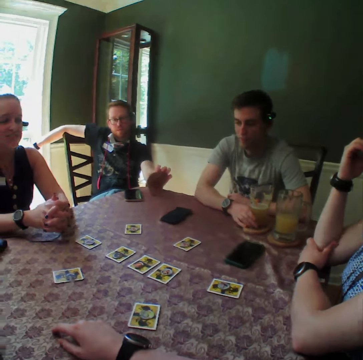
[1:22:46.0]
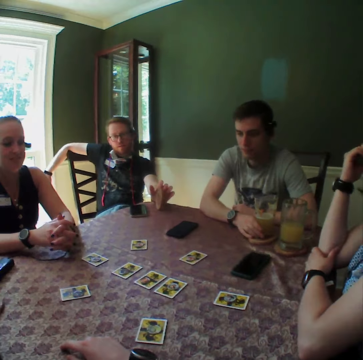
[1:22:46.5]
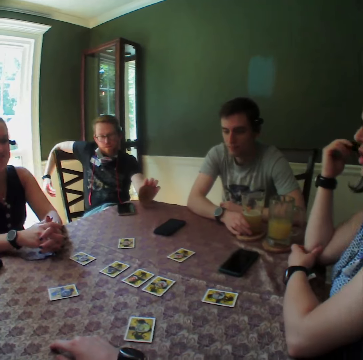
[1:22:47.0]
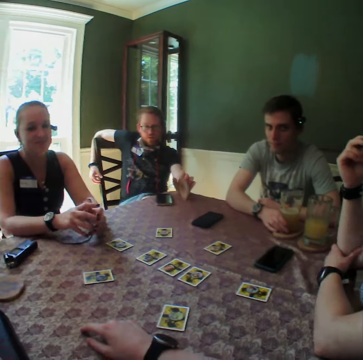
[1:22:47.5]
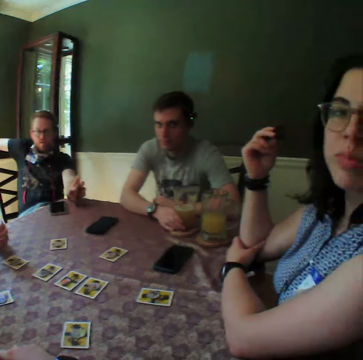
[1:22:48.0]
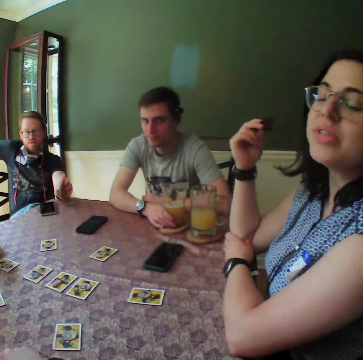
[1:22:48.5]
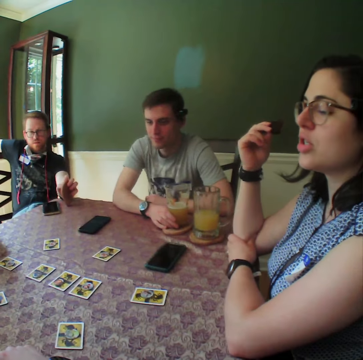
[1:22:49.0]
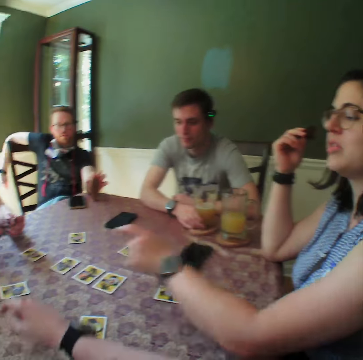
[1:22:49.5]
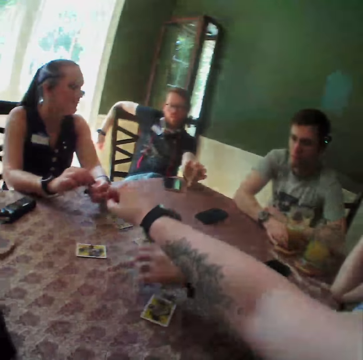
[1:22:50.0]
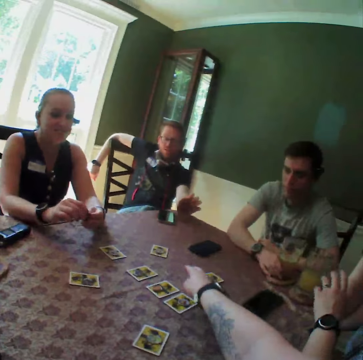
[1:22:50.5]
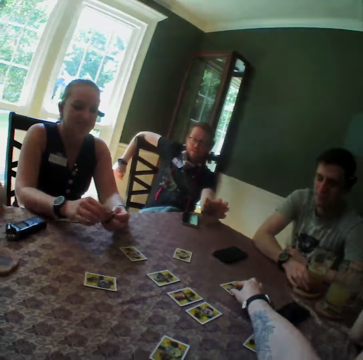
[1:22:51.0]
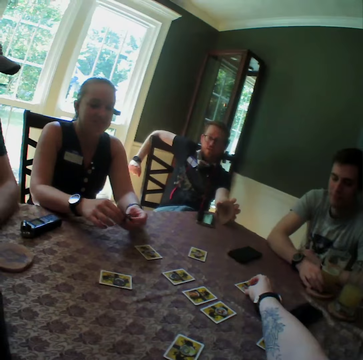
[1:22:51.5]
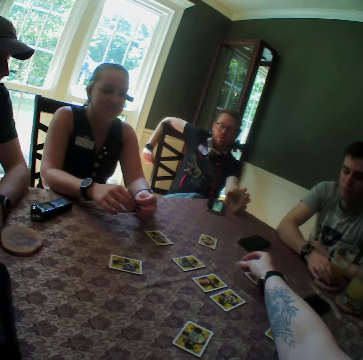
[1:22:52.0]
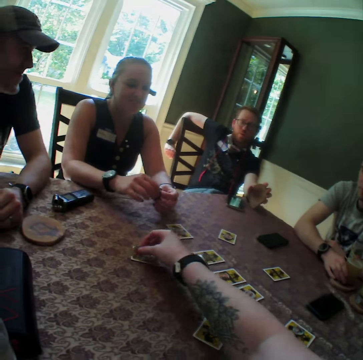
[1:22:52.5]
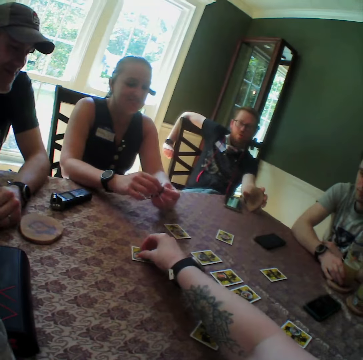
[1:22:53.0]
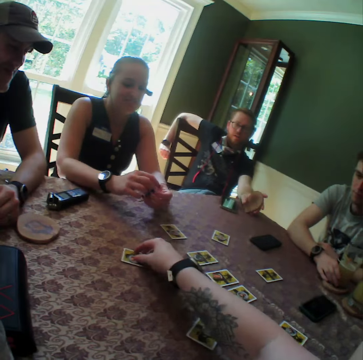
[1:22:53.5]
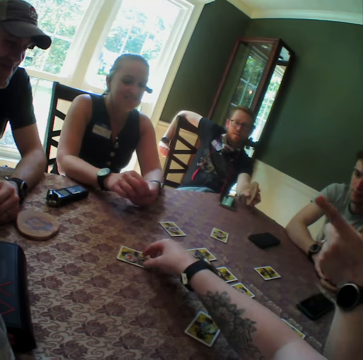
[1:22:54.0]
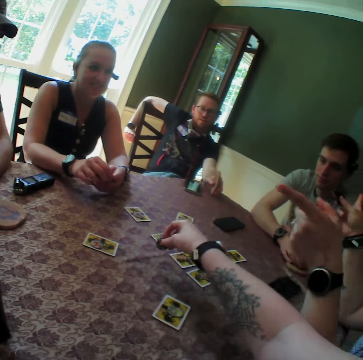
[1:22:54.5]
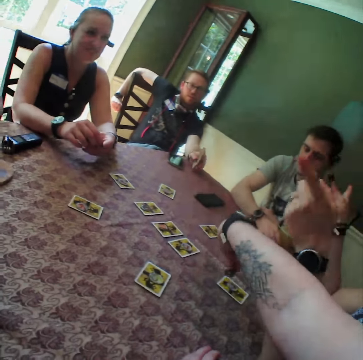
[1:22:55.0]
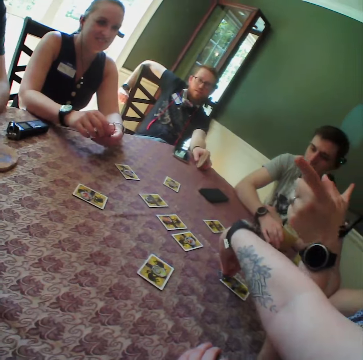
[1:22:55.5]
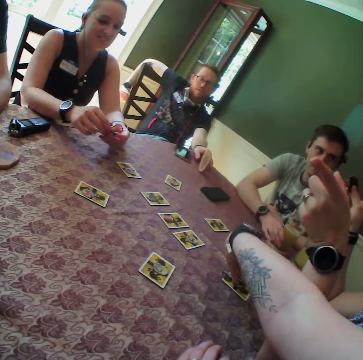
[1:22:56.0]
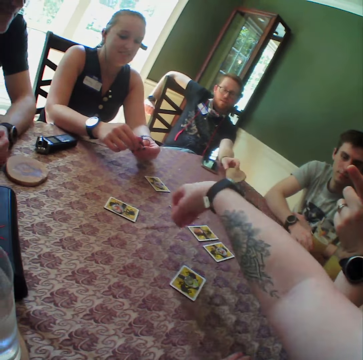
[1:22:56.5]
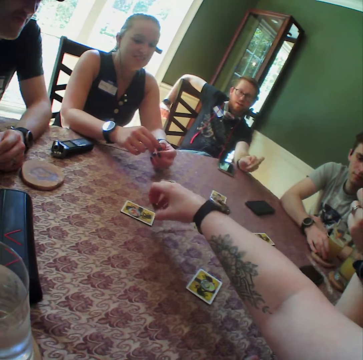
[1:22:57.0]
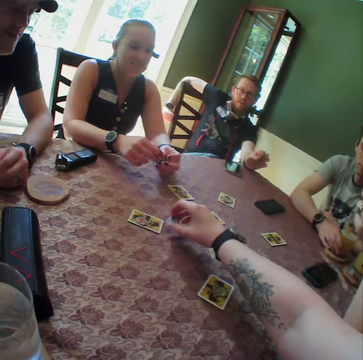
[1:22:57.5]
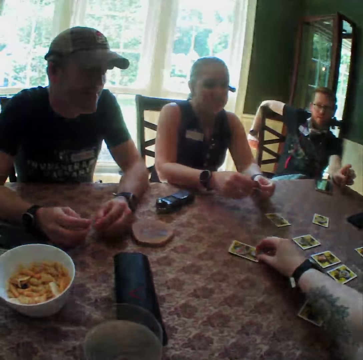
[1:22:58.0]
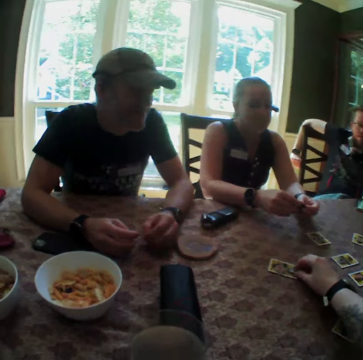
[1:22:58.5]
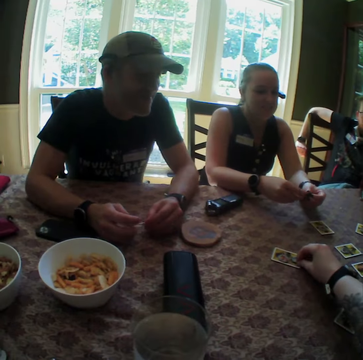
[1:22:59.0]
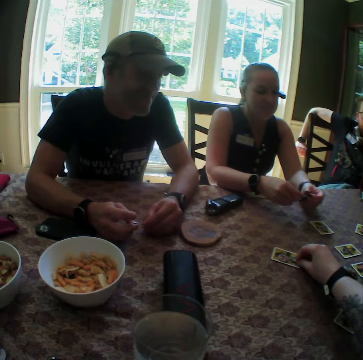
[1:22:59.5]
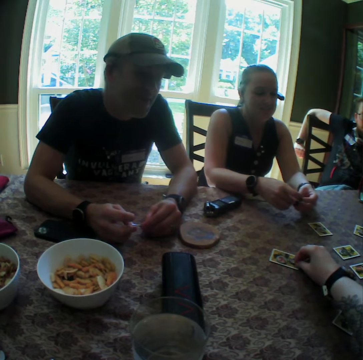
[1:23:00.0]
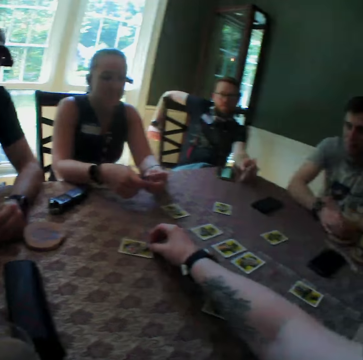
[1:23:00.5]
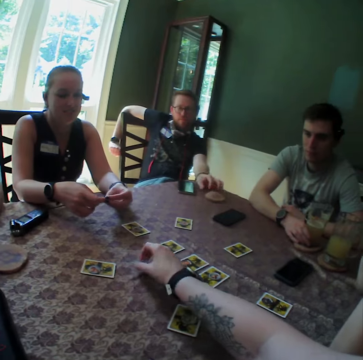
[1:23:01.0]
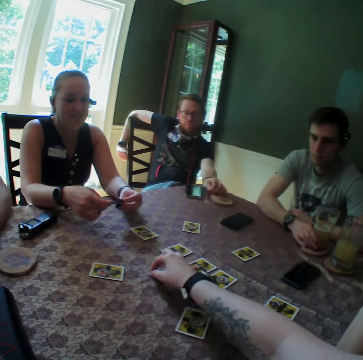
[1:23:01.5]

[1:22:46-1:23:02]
The camera wearer looks around. She picks up a chip from the card with her right hand. She drops the chip on the card with her right hand. She touches the playing cards. She moves the card on the table with her right hand. She picks up a chip from the card with her right hand. She drops the chip on the card with her right hand. She picks up a chip from the card with her right hand. She drops the chip on the card with her right hand. She moves the chip from the card to the table with her right hand.

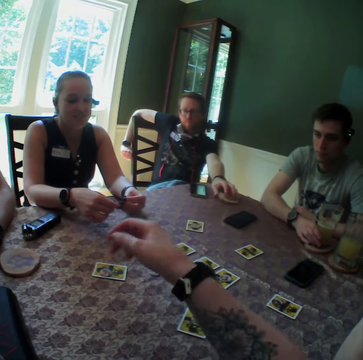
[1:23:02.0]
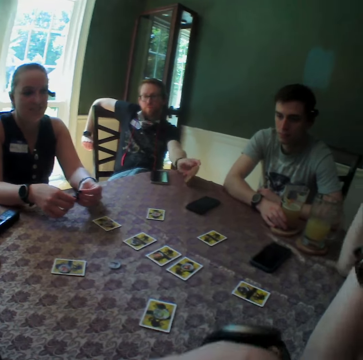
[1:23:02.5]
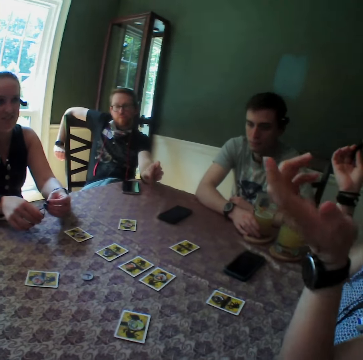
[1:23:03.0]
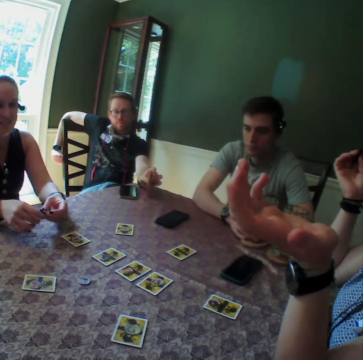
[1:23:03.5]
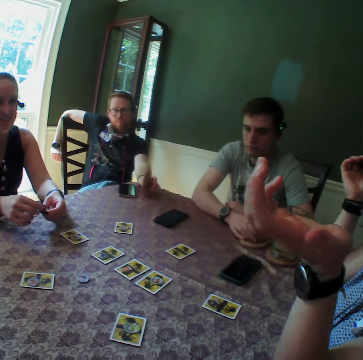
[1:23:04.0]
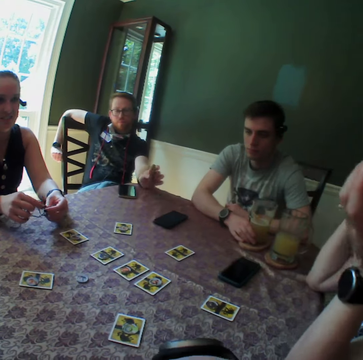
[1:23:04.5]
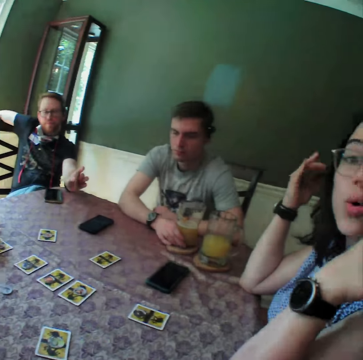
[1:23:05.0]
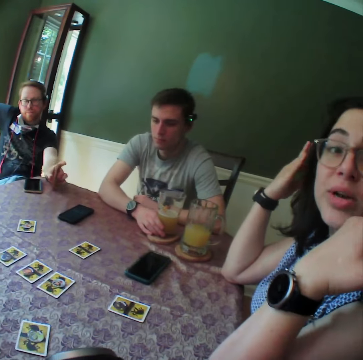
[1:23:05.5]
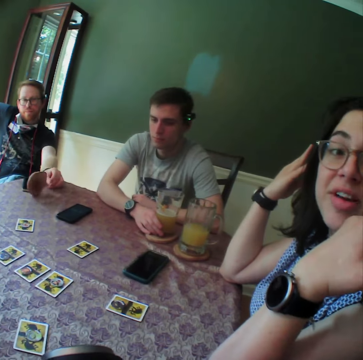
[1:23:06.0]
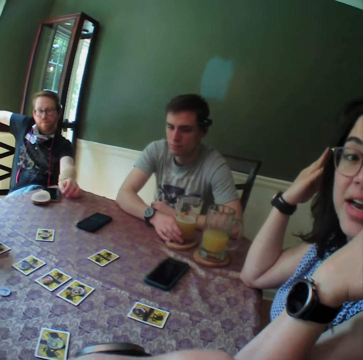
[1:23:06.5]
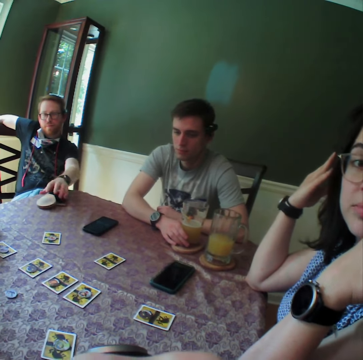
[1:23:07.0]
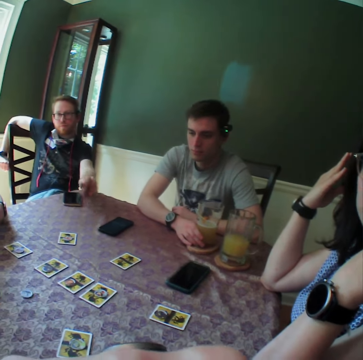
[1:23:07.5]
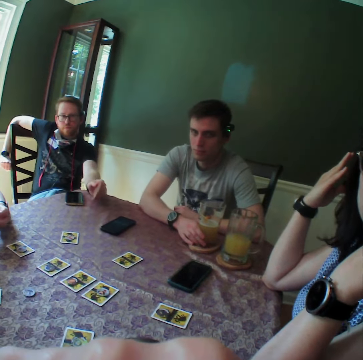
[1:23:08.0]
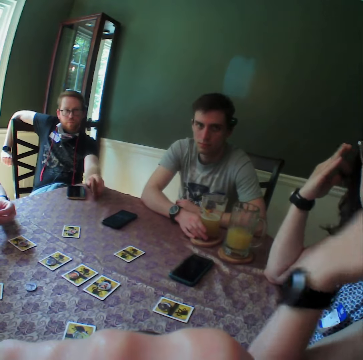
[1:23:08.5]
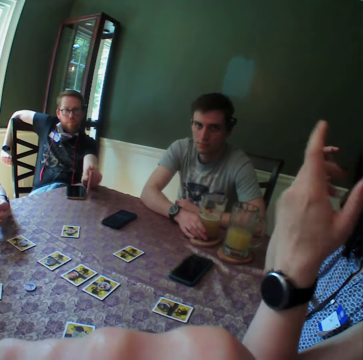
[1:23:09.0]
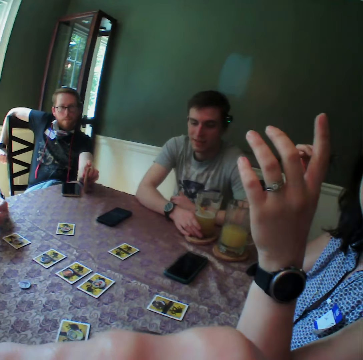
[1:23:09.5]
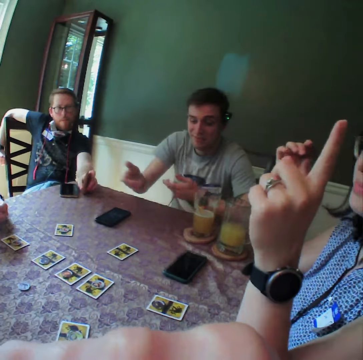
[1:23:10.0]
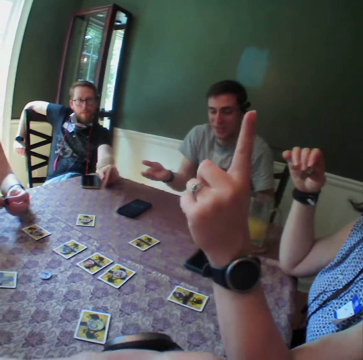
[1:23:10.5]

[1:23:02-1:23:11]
The camera wearer looks around. They raise a hand up.

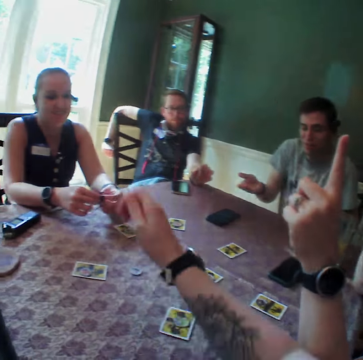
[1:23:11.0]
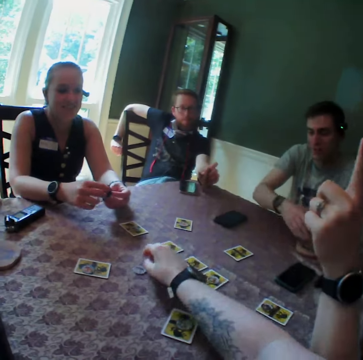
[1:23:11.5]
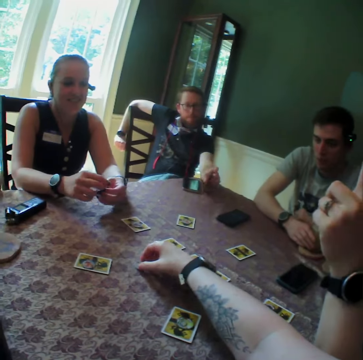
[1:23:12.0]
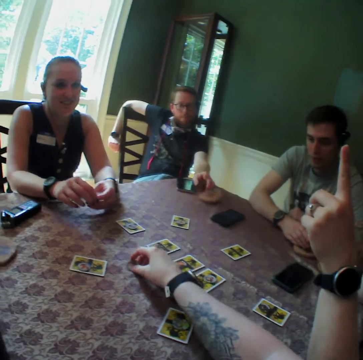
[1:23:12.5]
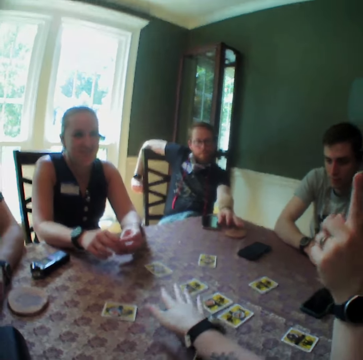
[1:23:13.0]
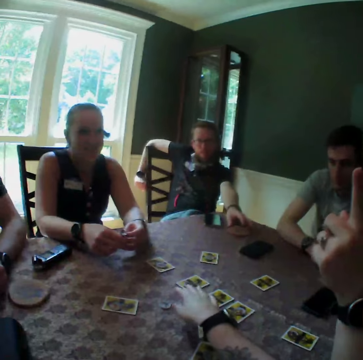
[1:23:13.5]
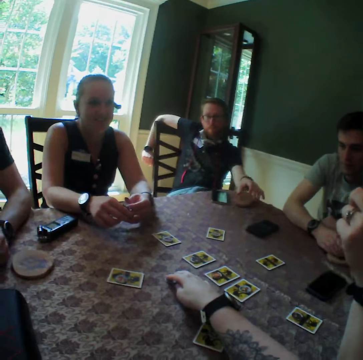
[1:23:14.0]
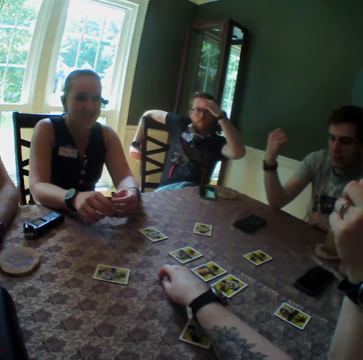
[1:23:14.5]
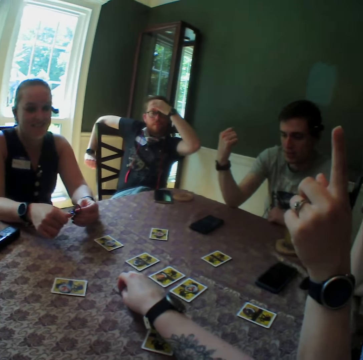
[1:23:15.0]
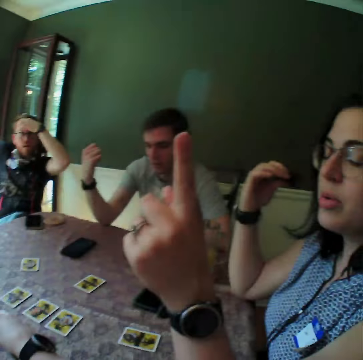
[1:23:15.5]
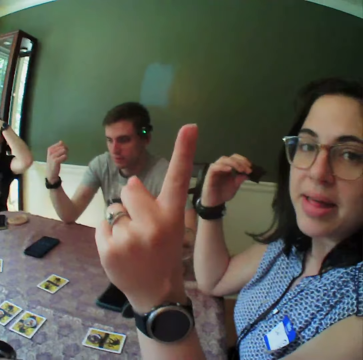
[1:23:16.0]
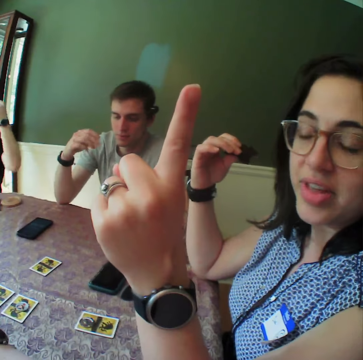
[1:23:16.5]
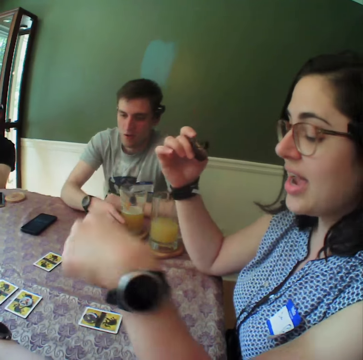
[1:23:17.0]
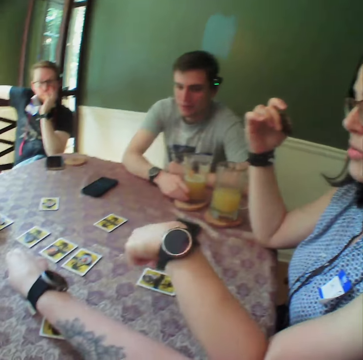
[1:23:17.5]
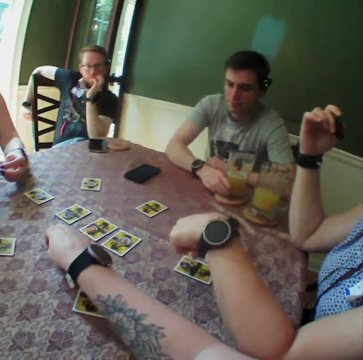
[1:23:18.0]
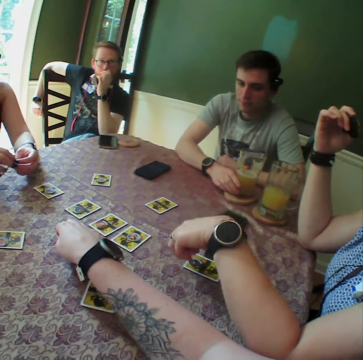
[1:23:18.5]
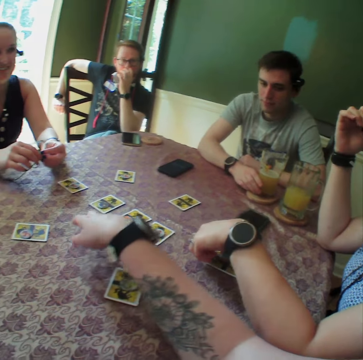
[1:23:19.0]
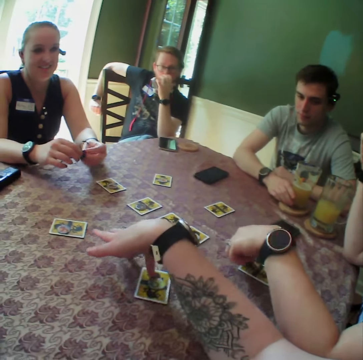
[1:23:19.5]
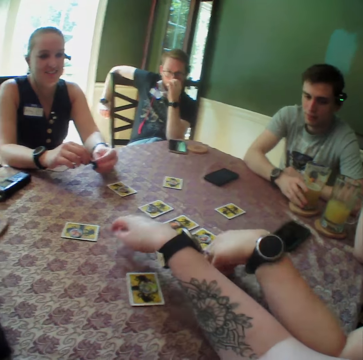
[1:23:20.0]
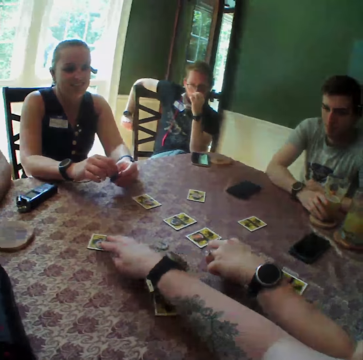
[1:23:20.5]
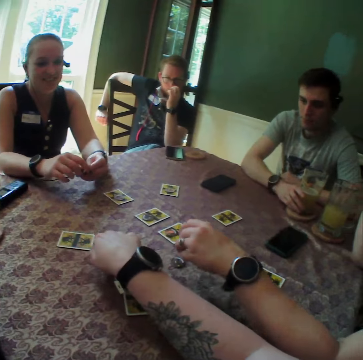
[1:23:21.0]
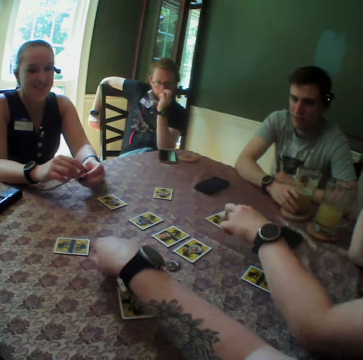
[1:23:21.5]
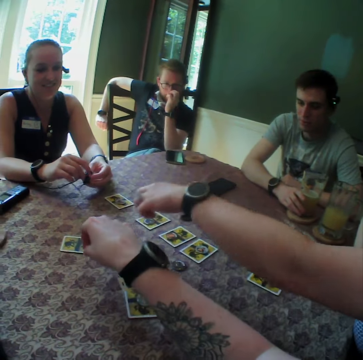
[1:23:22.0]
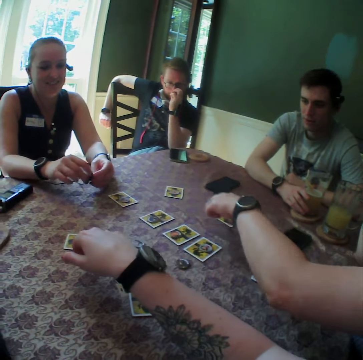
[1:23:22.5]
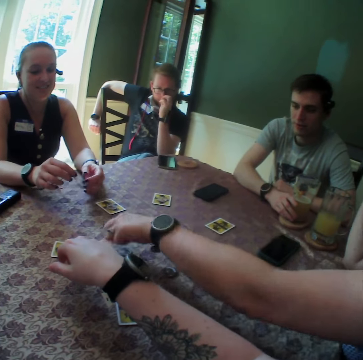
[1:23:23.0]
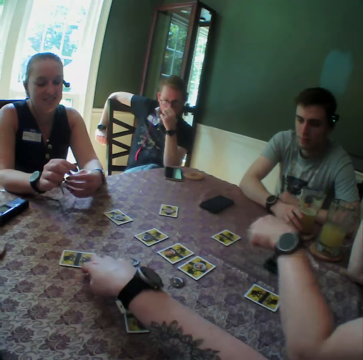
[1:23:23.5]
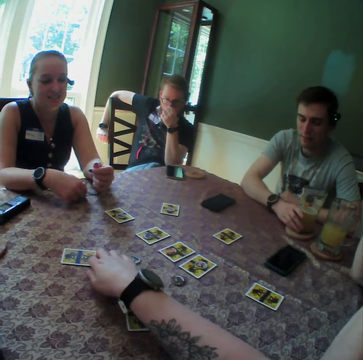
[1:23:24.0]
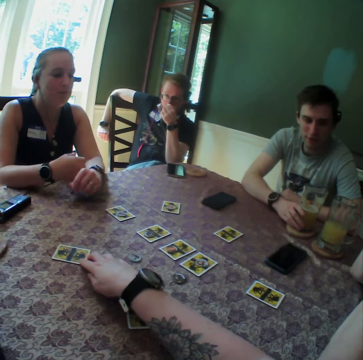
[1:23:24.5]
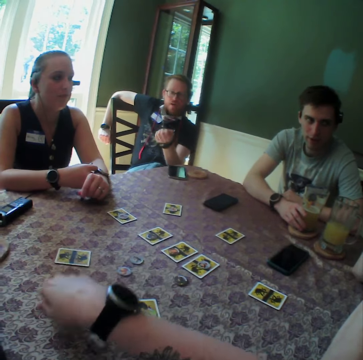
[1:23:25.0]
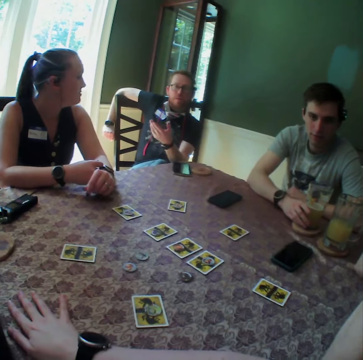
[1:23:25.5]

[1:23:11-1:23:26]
The camera wearer touches the playing cards. She touches a chip on the table with her right hand. The man drops the drink coaster on the table with his left hand and moves the drink coaster on the table with his left hand. The camera wearer looks around. The woman hits the card with her left hand. The camera wearer moves the card on the table with her right hand. She touches the playing cards. The woman moves the chip from the card to the table with her left hand. The camera wearer moves the chips on the table with her right hand. The woman touches the card and the table with her left hand. The camera wearer moves the card on the table with her right hand.
